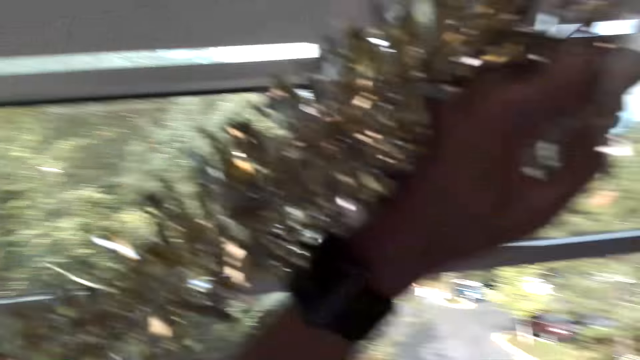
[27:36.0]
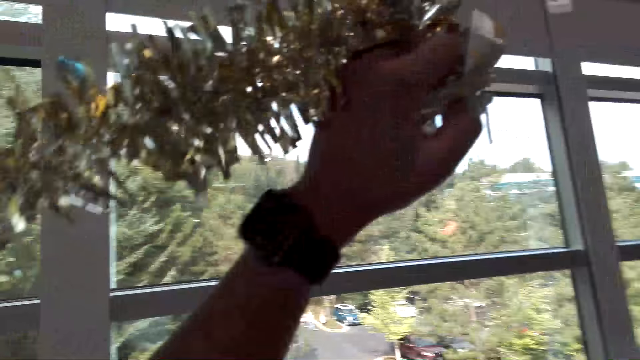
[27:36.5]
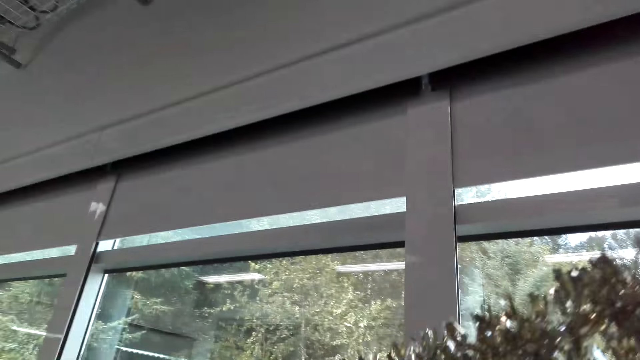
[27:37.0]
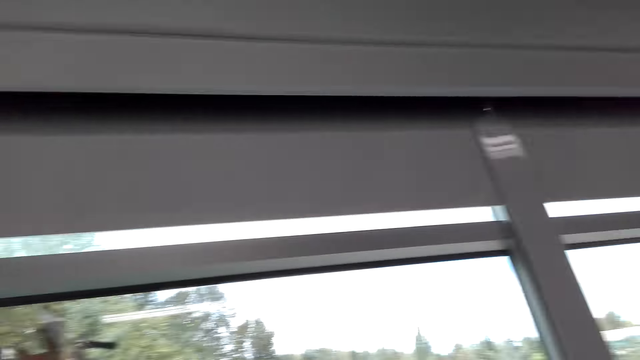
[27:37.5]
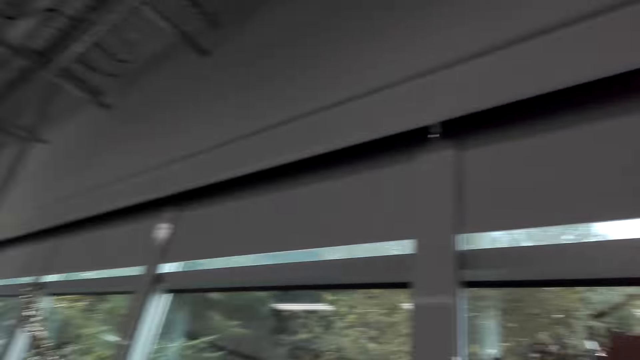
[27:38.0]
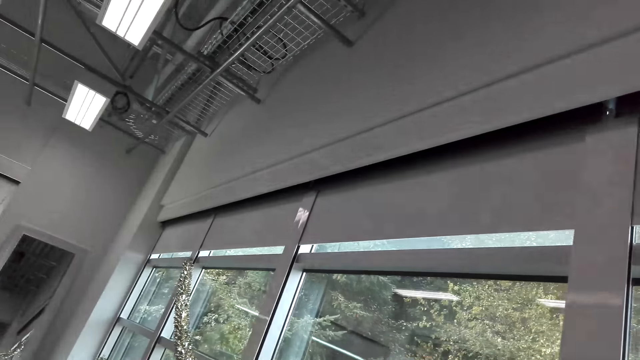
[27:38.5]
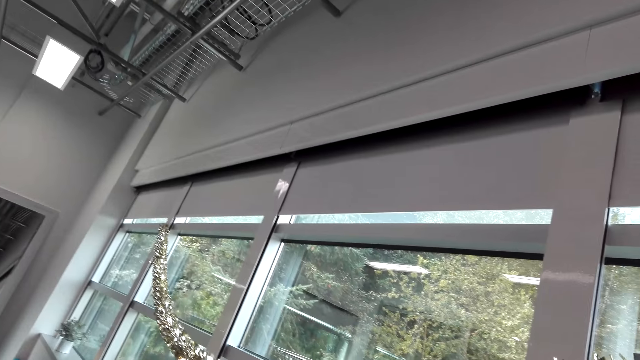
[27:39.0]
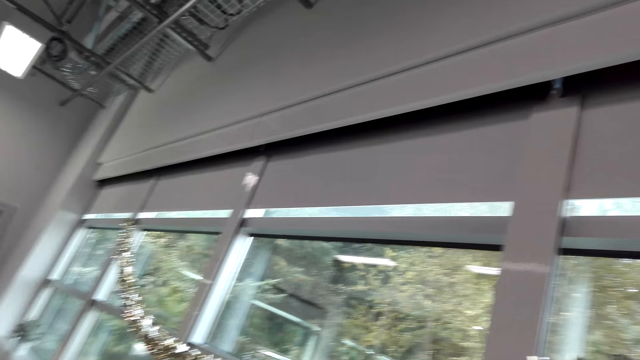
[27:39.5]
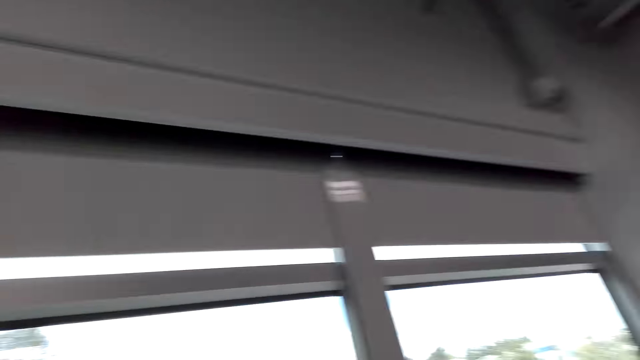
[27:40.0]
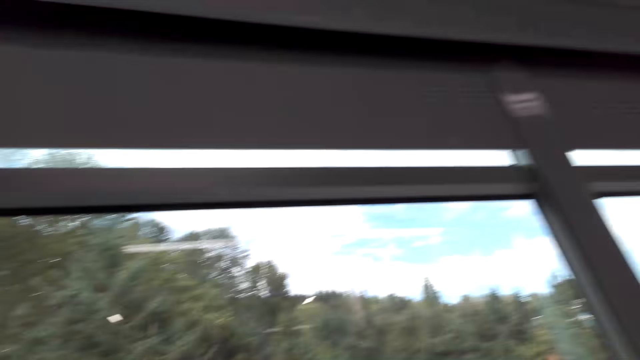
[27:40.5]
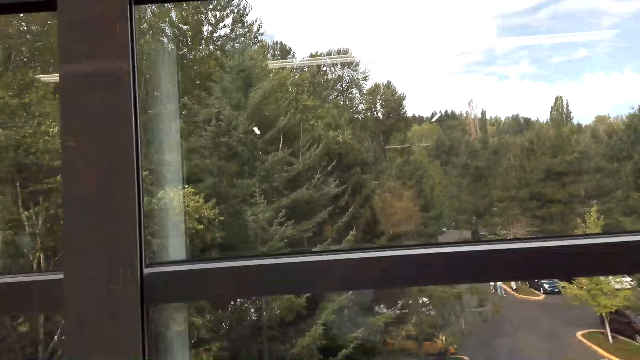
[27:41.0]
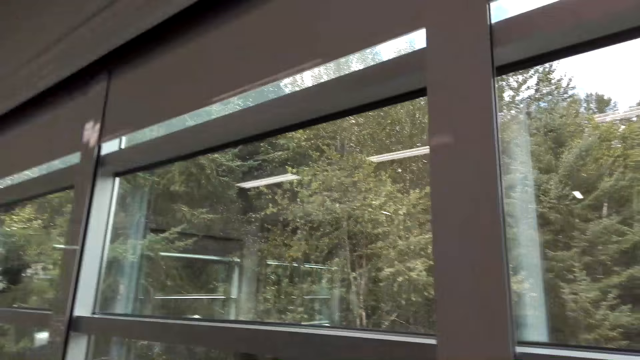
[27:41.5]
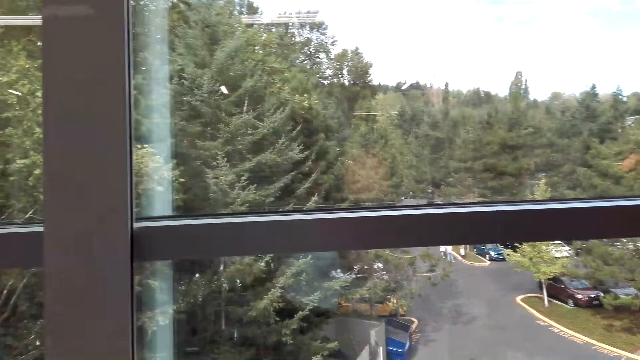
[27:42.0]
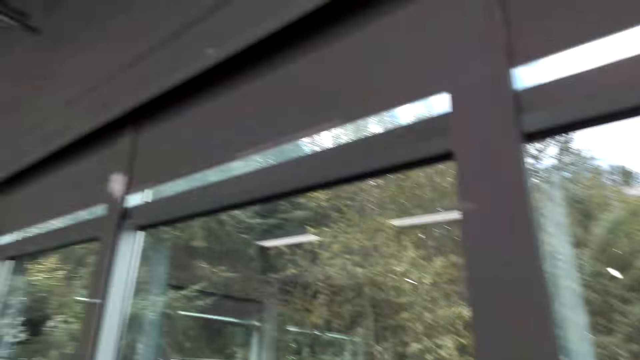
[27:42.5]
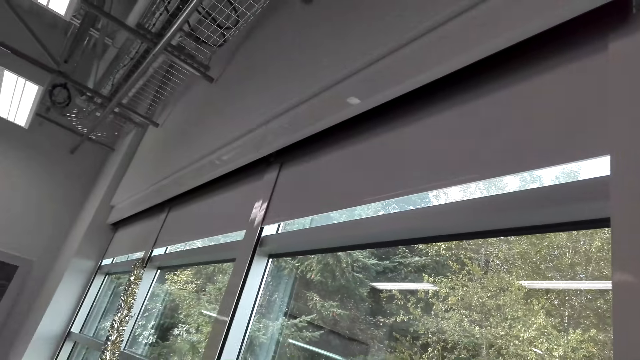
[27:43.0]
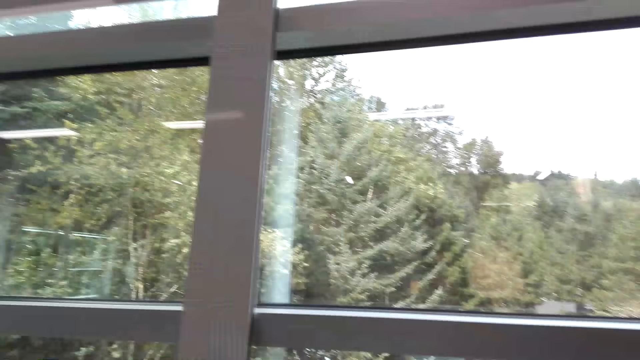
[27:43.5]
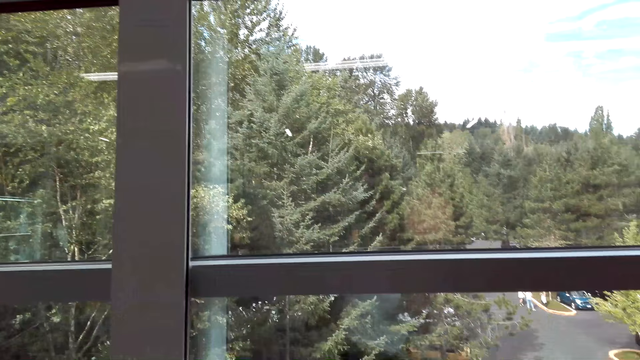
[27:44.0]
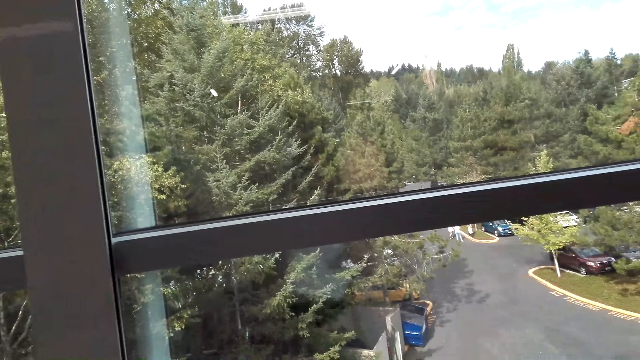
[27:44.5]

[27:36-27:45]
The camera wearer fixes the decoration on the wall. They converse with a man. They look around the house.

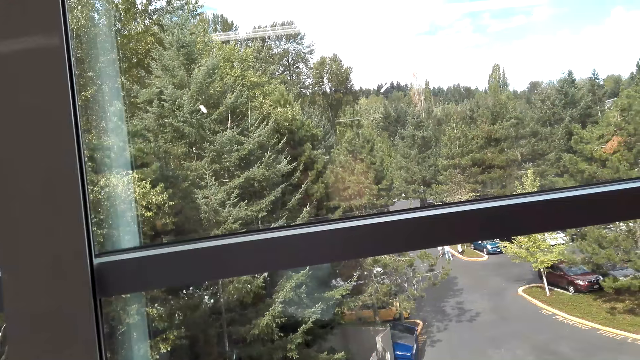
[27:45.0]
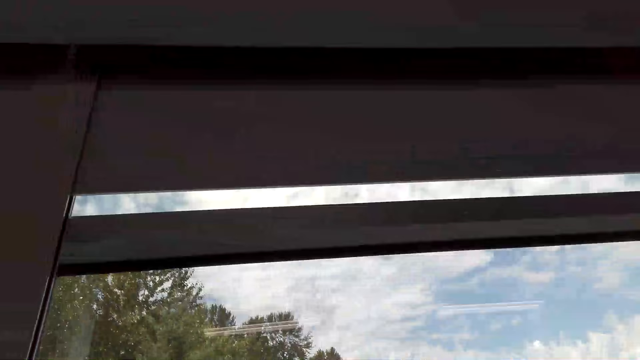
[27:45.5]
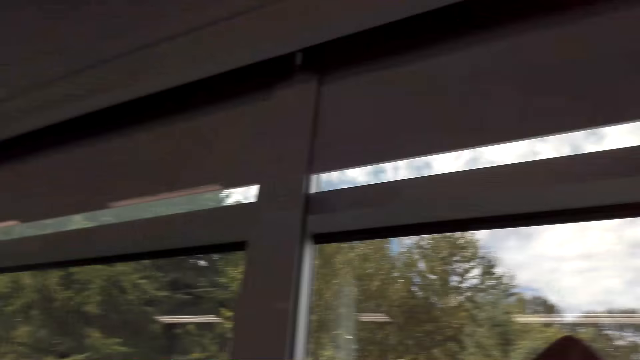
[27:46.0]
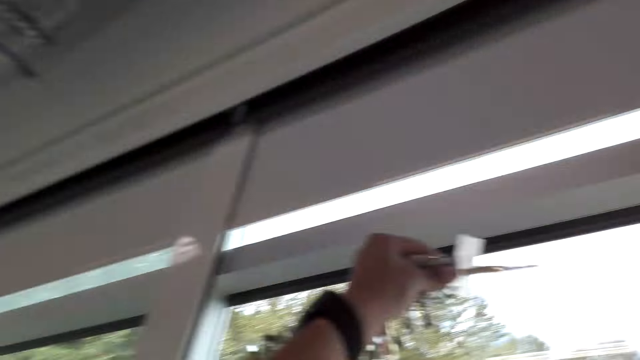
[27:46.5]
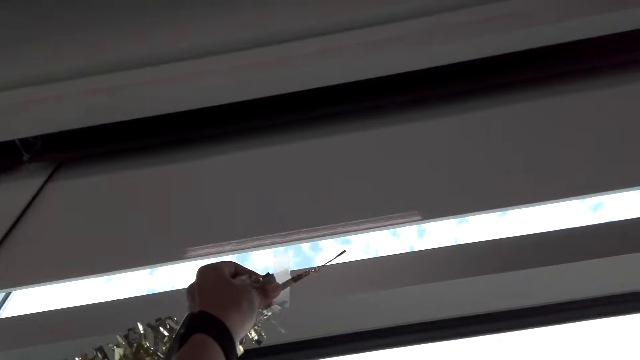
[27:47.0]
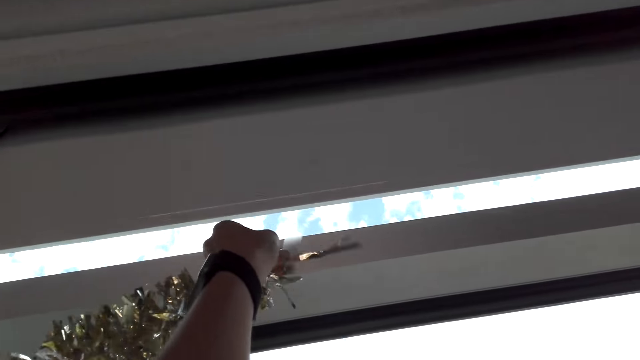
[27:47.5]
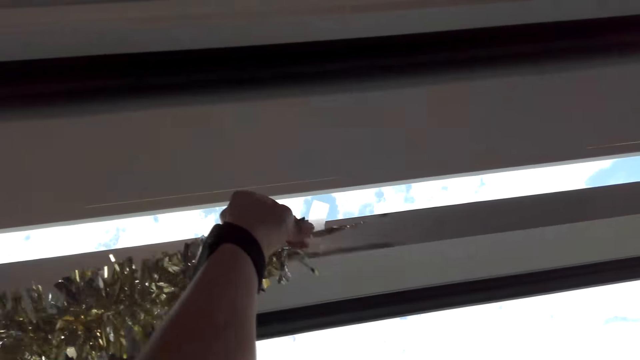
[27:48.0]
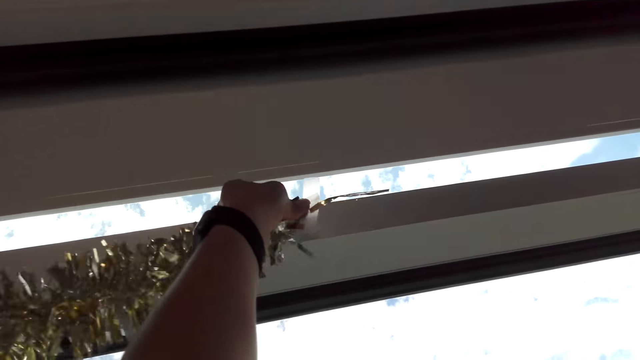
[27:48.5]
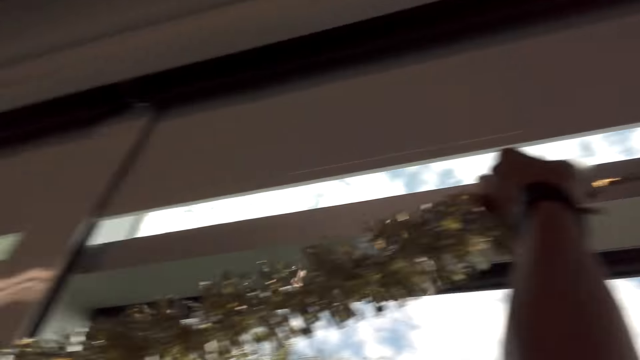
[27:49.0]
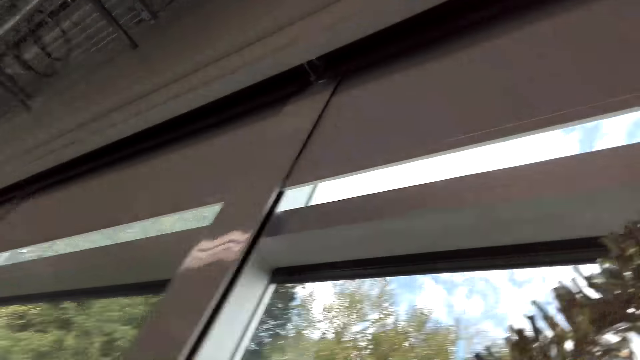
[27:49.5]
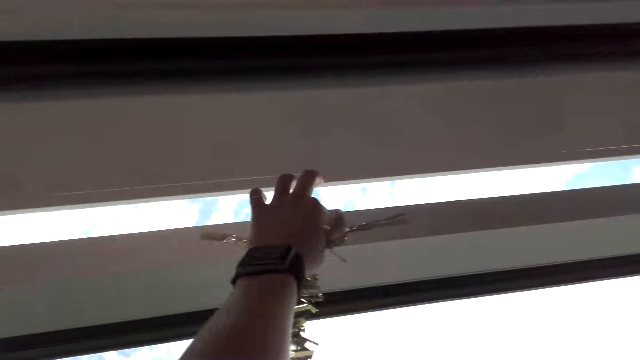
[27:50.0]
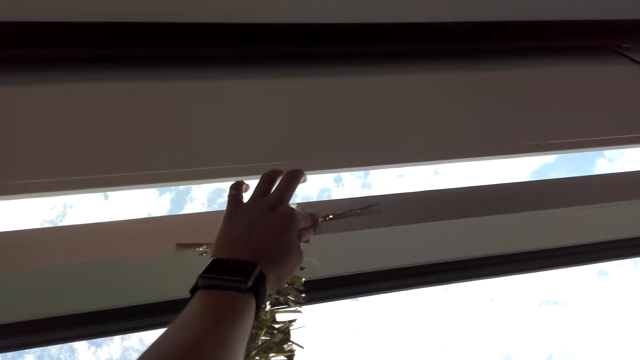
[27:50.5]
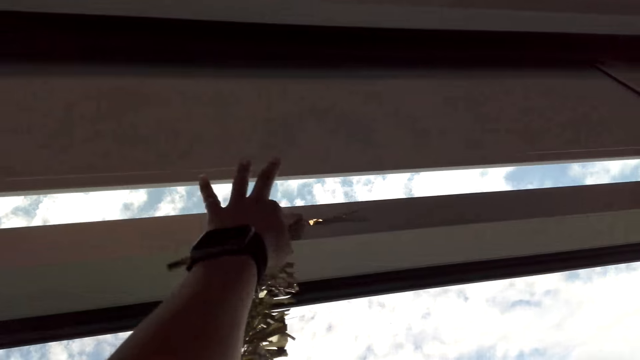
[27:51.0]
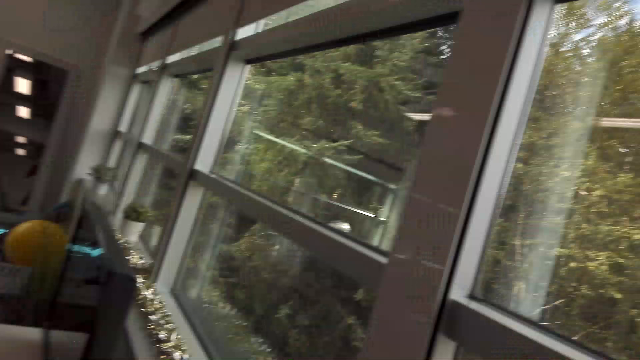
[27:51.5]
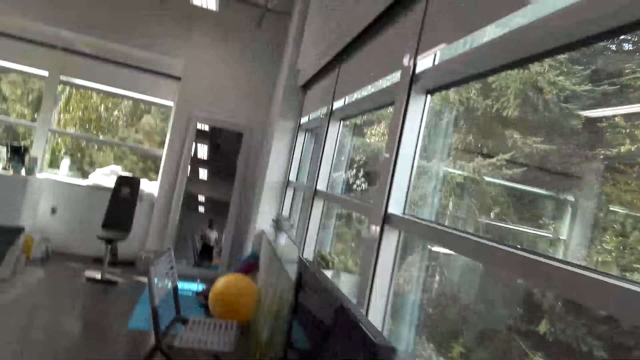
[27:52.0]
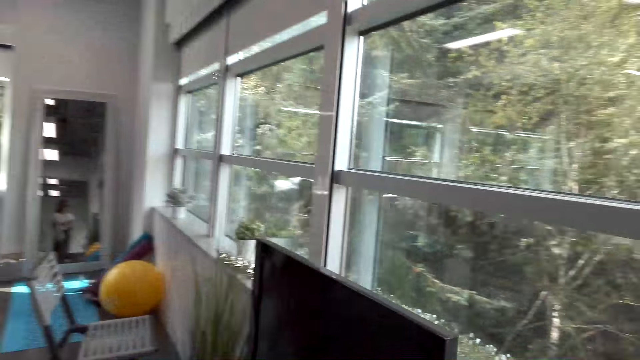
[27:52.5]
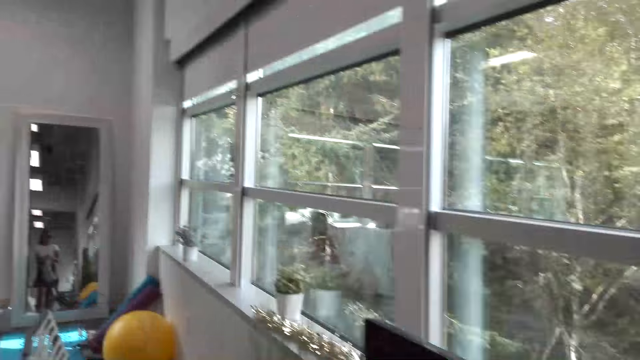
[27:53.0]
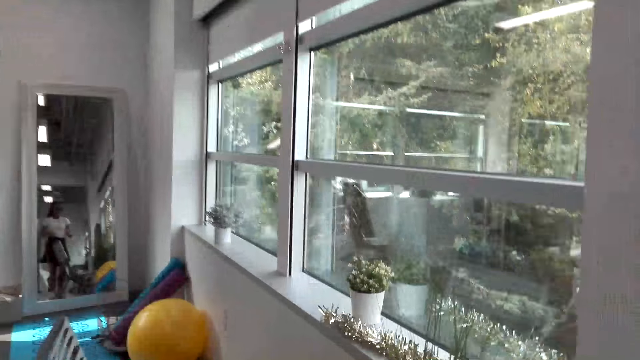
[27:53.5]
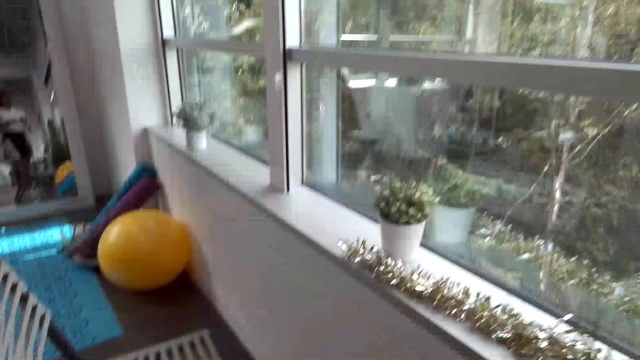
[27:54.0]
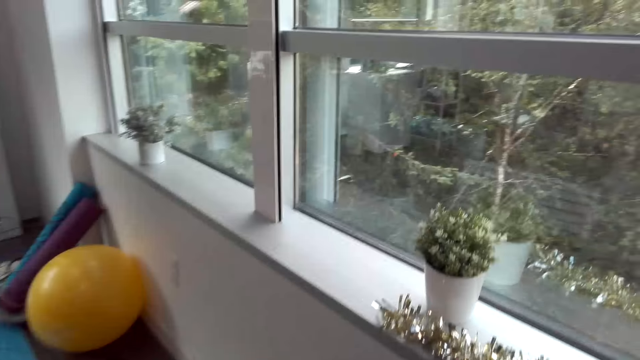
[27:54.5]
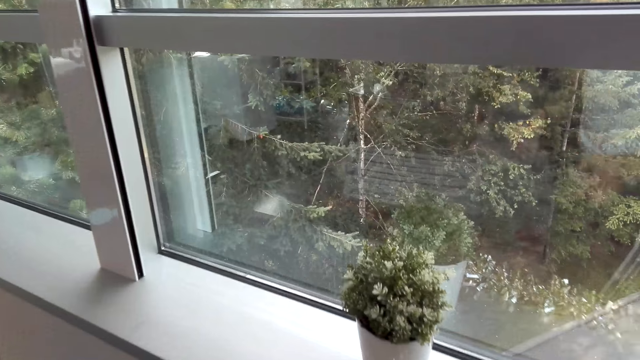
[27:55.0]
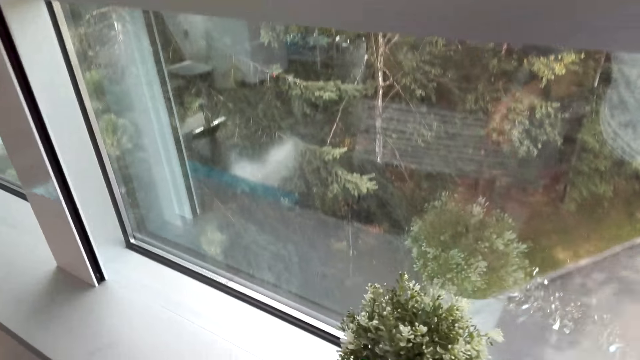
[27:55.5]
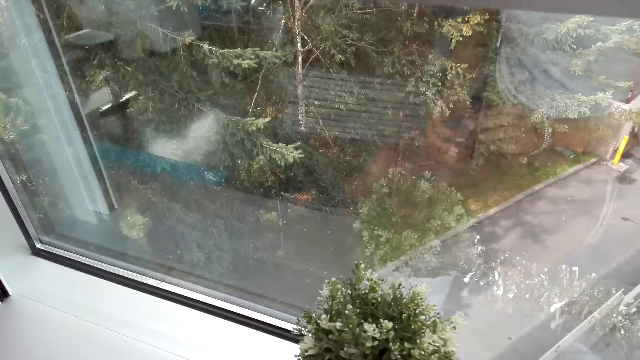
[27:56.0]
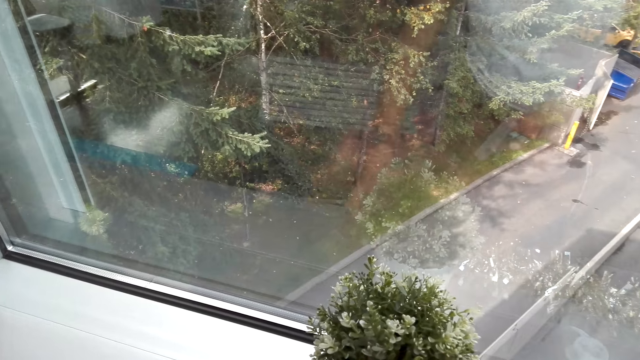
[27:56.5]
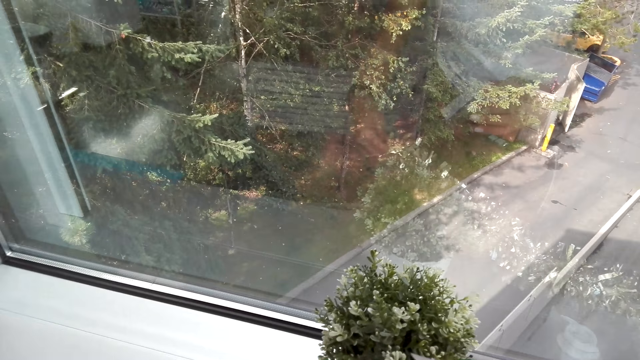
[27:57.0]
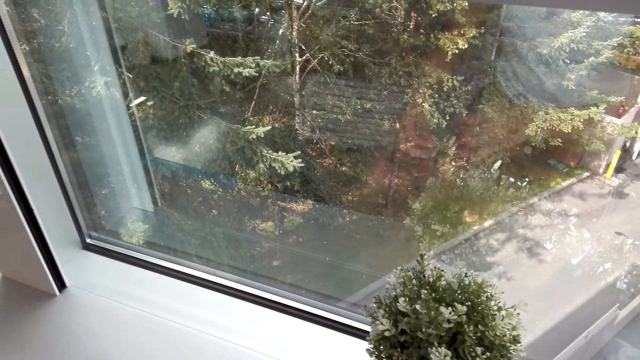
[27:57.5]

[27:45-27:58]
The camera wearer sticks the decoration on the wall. They move around. They look around the house. They stick cello tape to the decoration. They pick the house decoration from the window.
